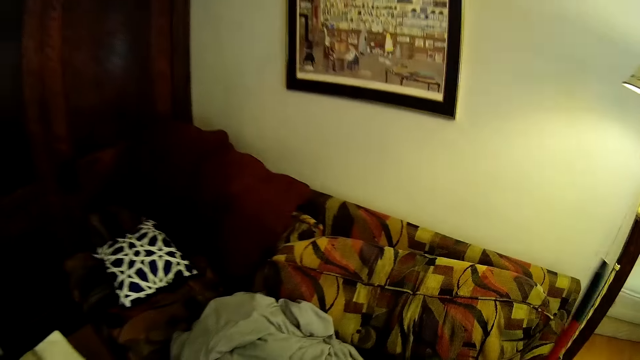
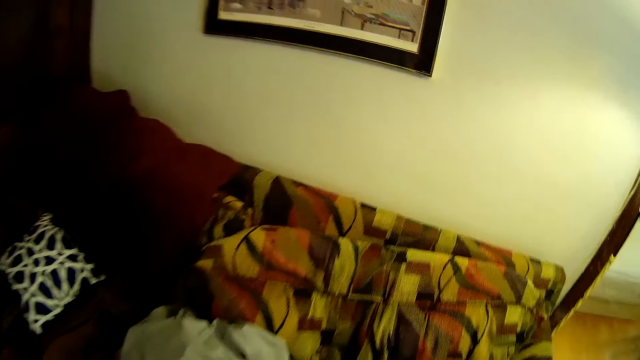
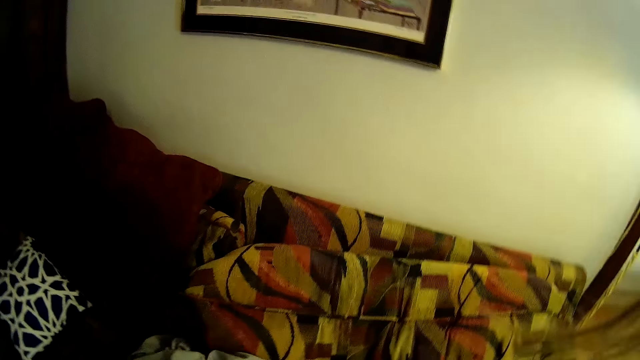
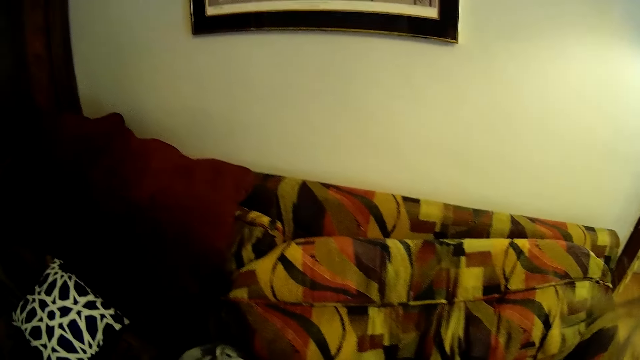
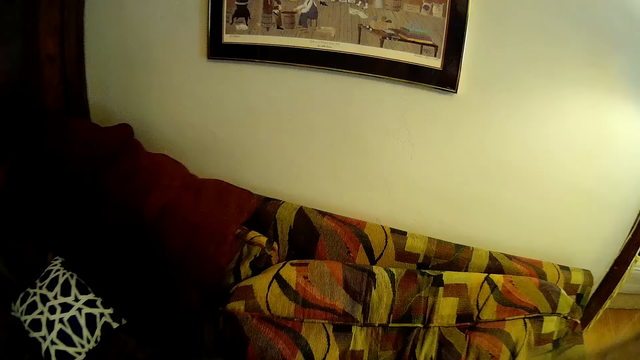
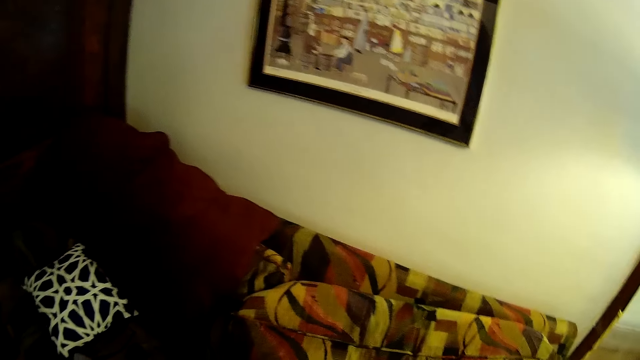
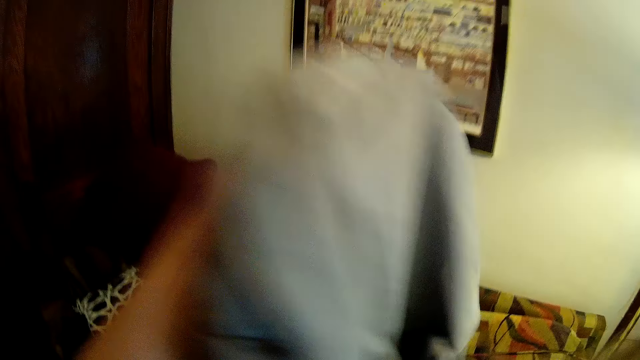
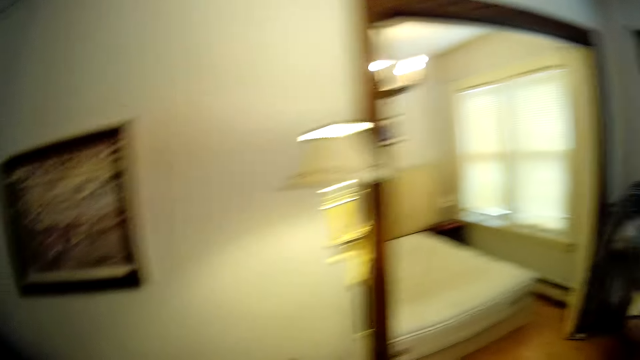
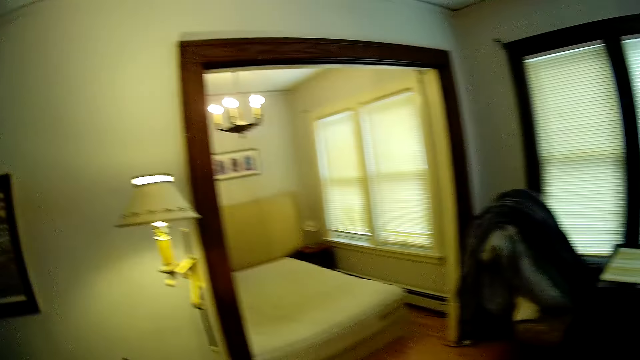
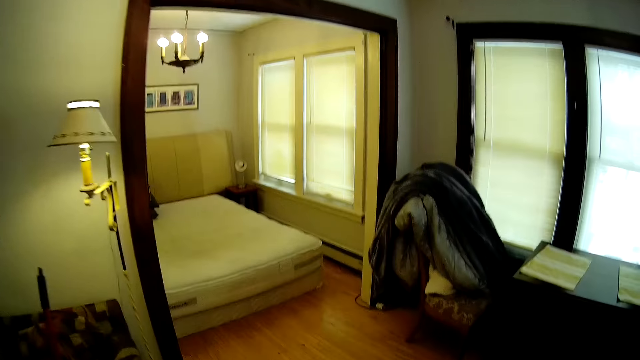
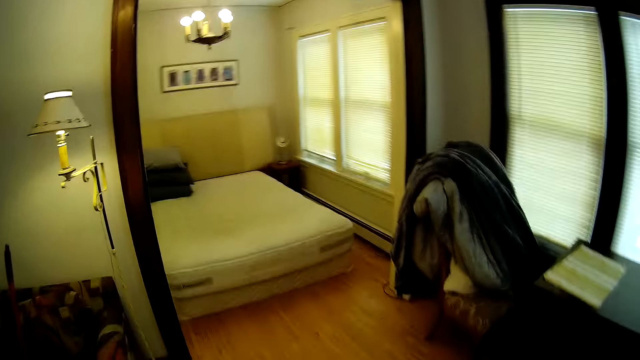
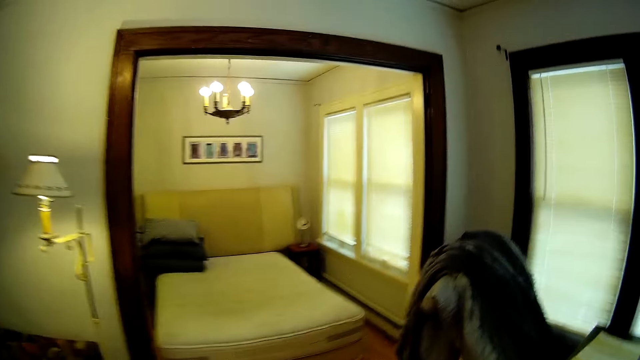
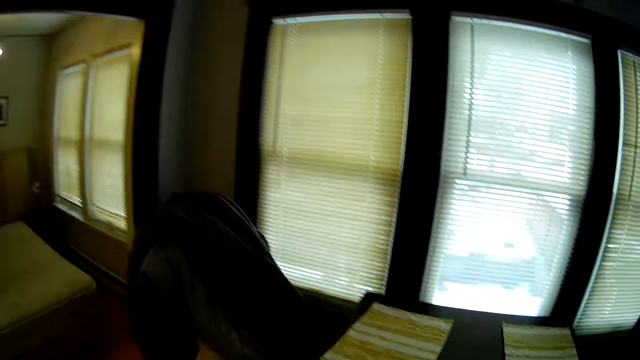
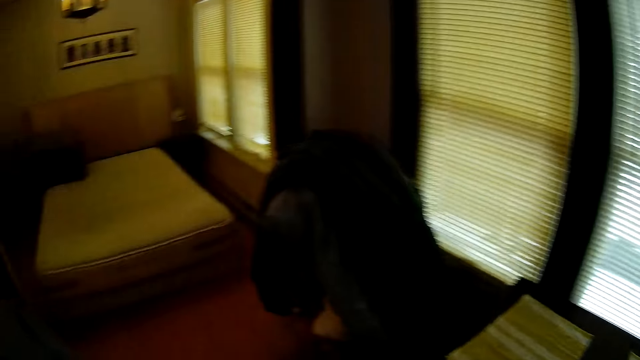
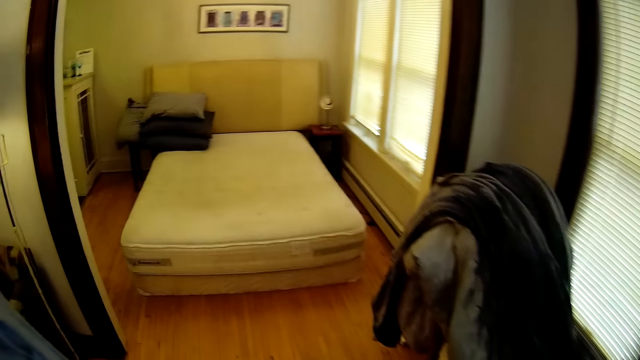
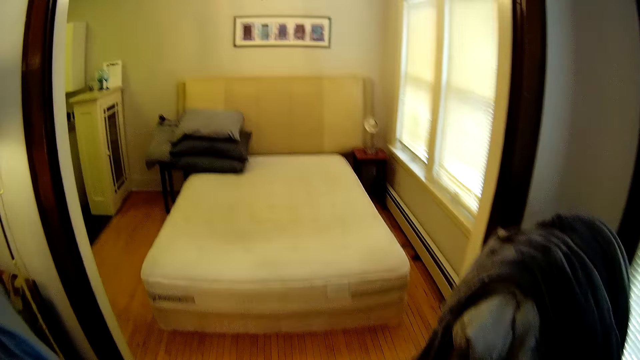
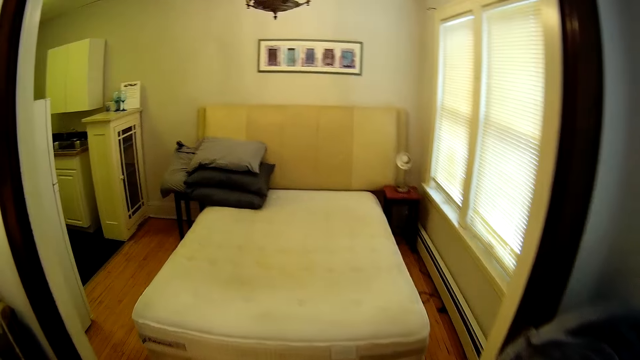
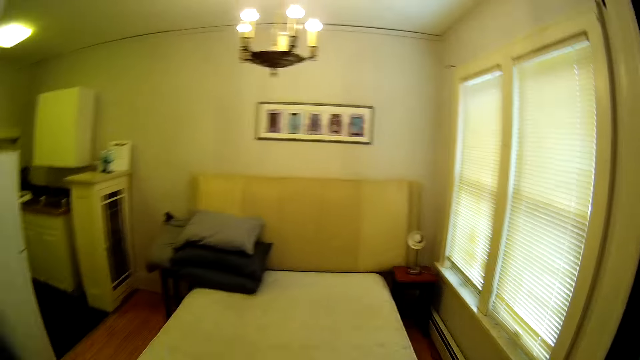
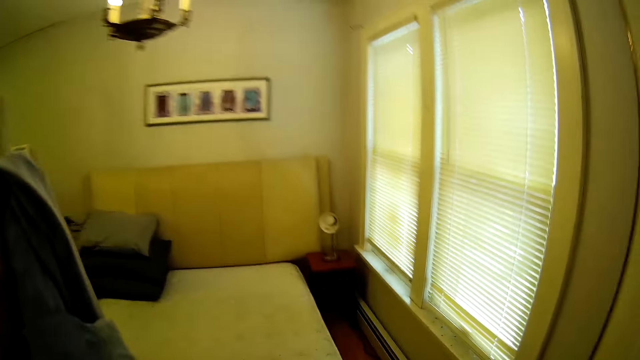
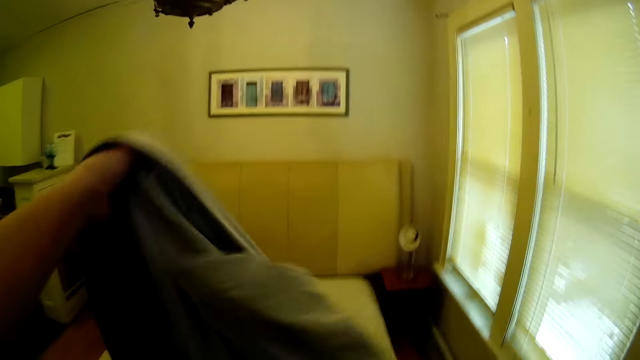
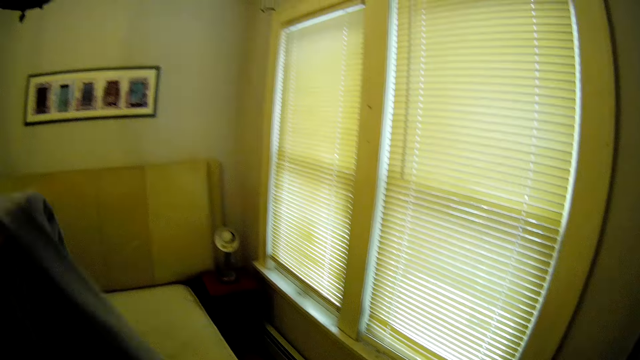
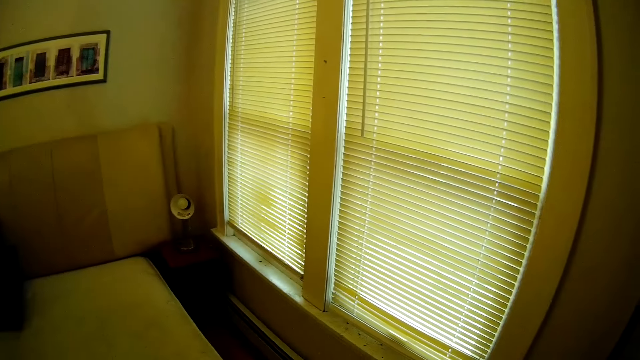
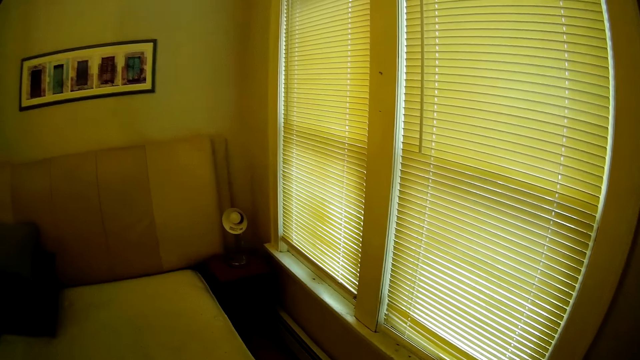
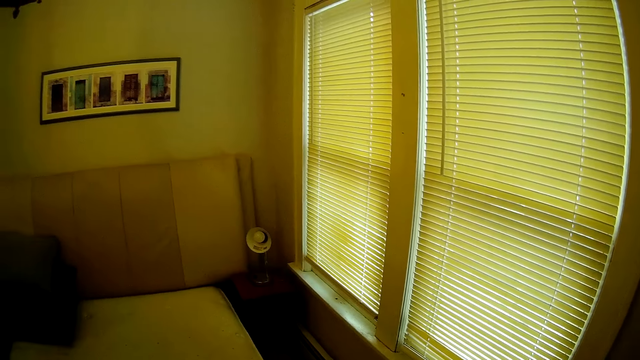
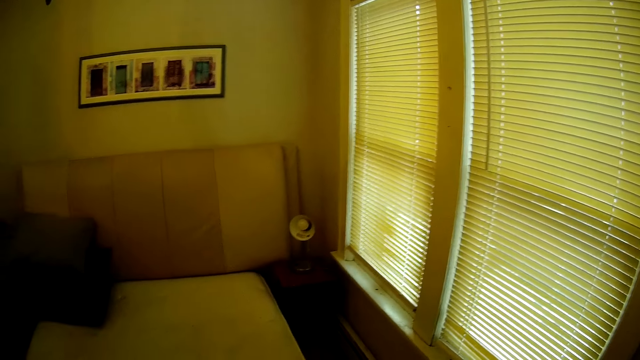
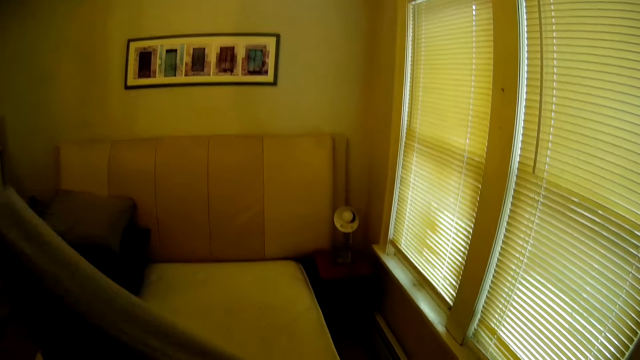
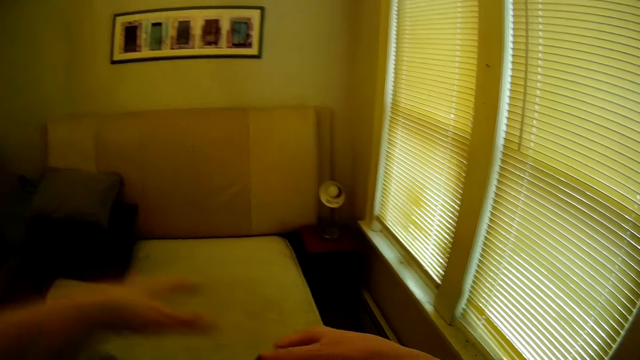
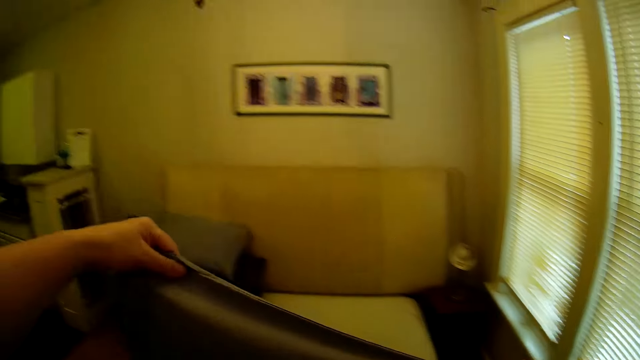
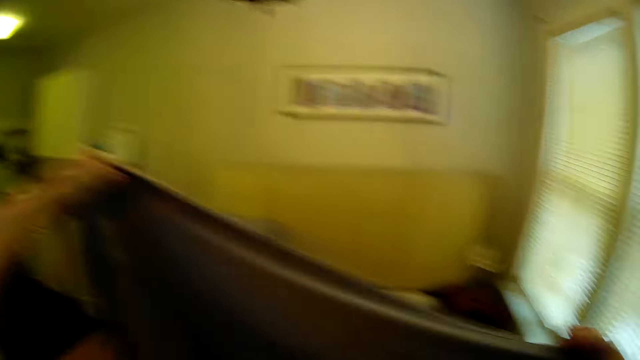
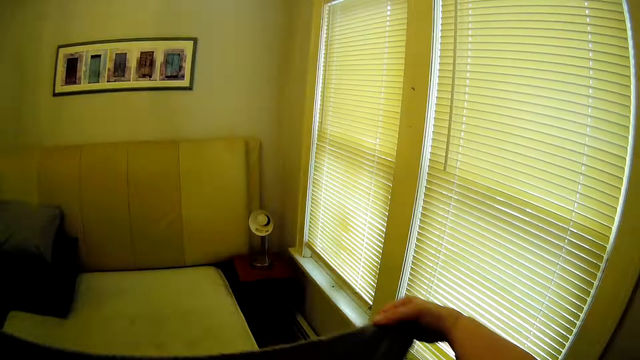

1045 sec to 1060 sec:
The camera wearer puts the sweep brush down. They take a bedcover. They walk around the house. They look at the bed sheets. They walk into the bedroom.

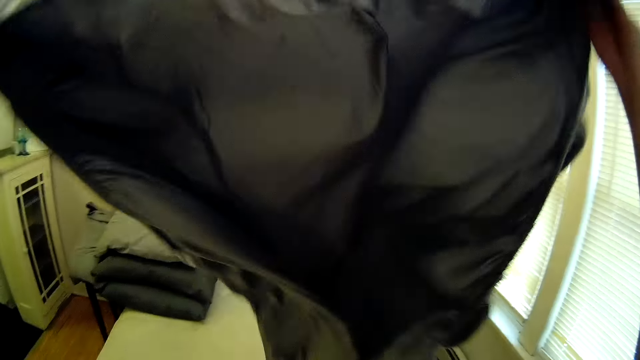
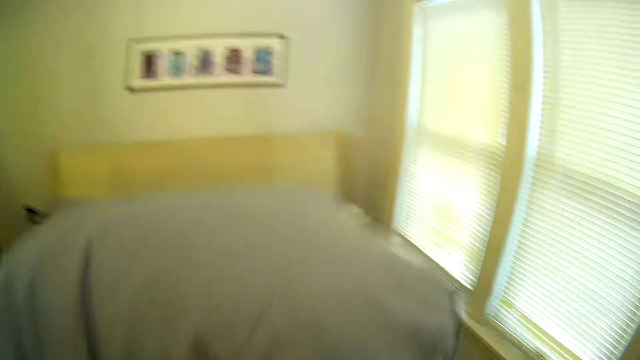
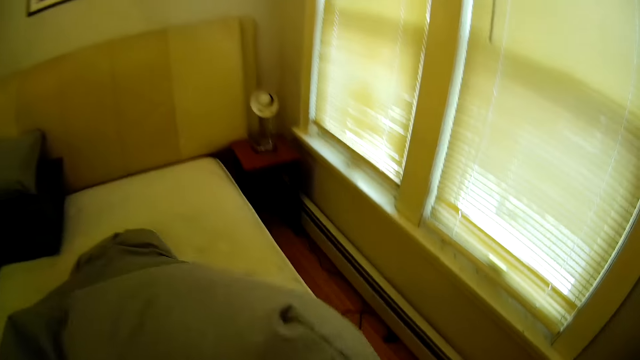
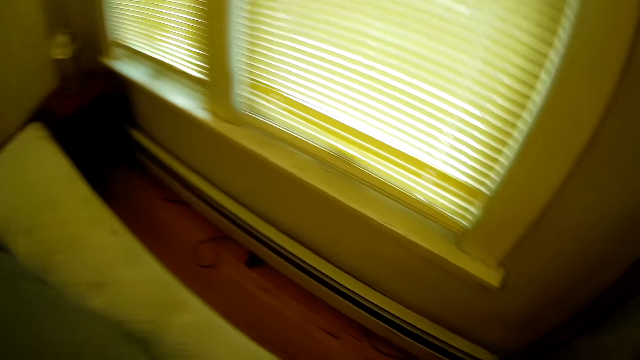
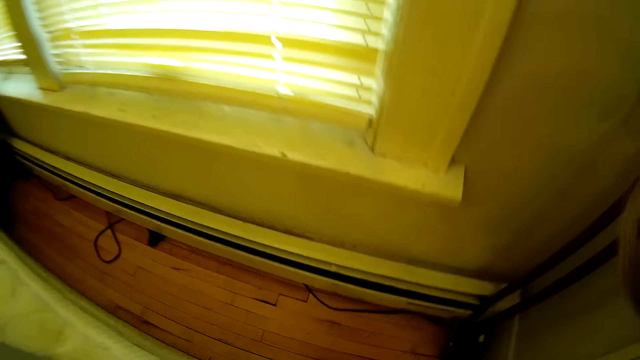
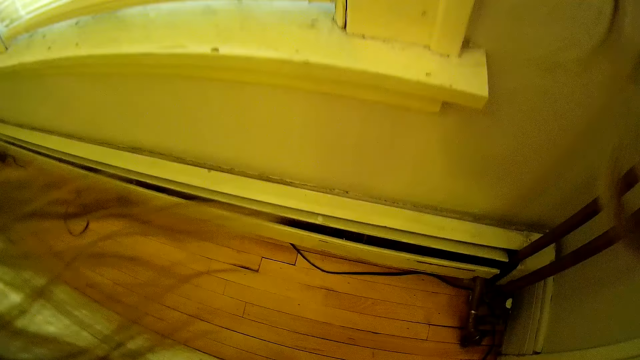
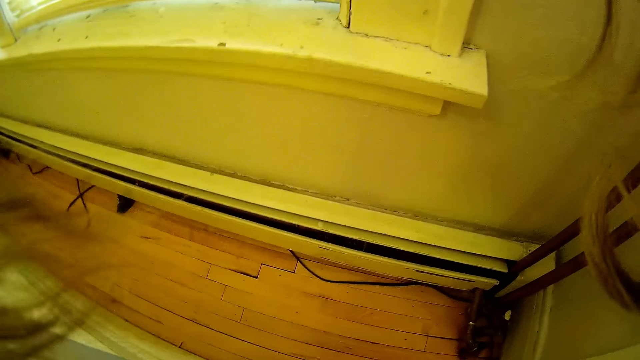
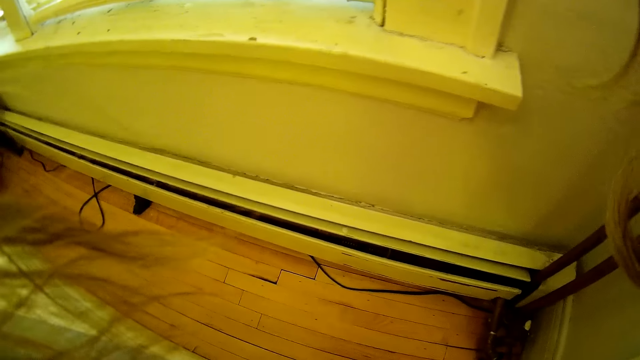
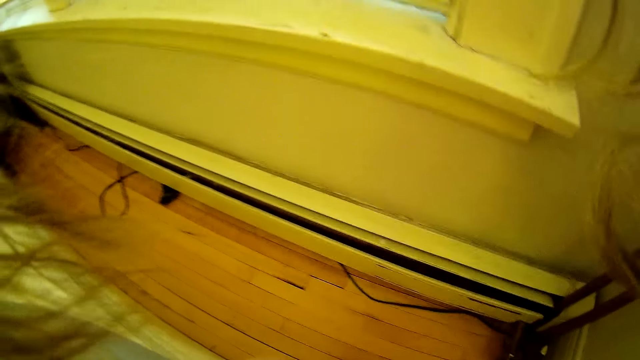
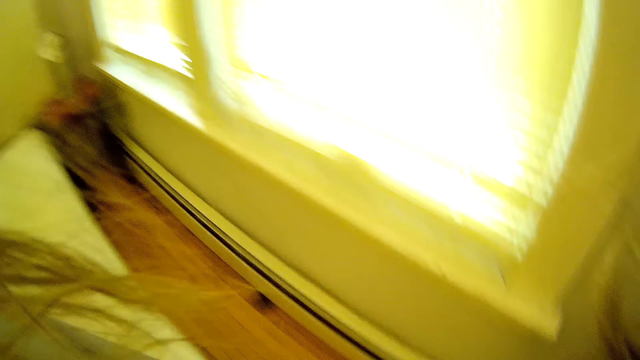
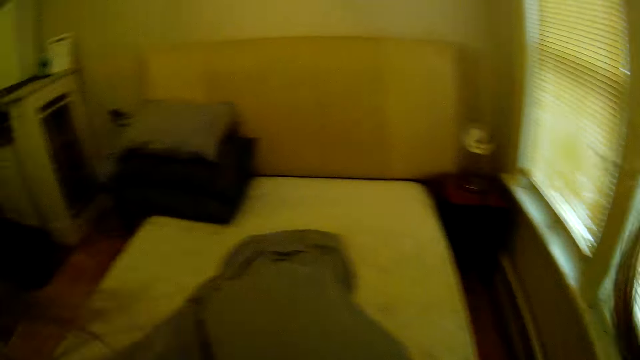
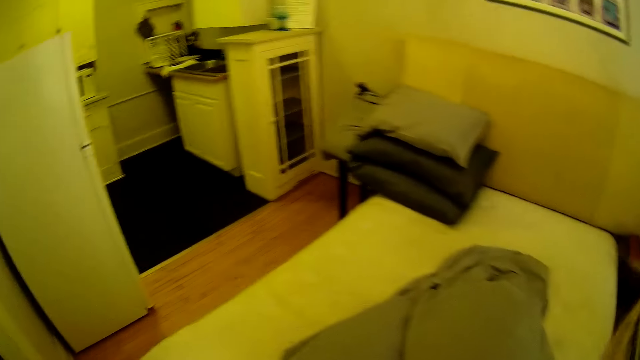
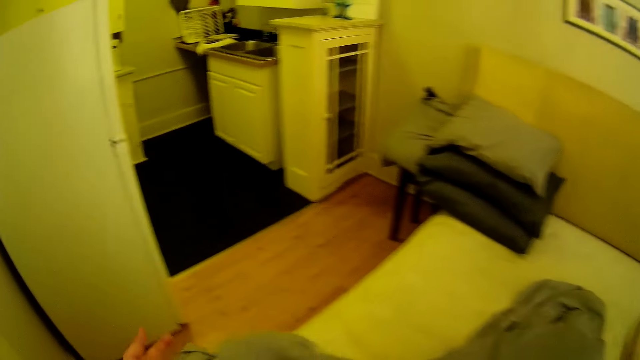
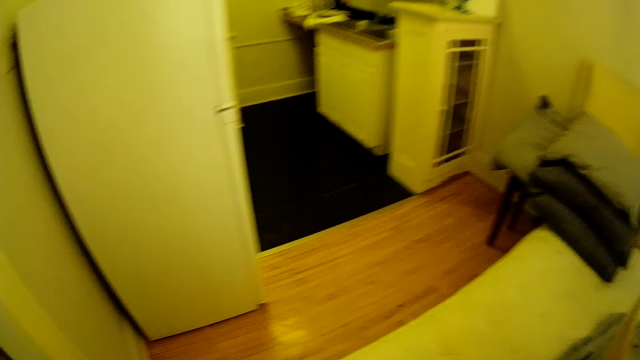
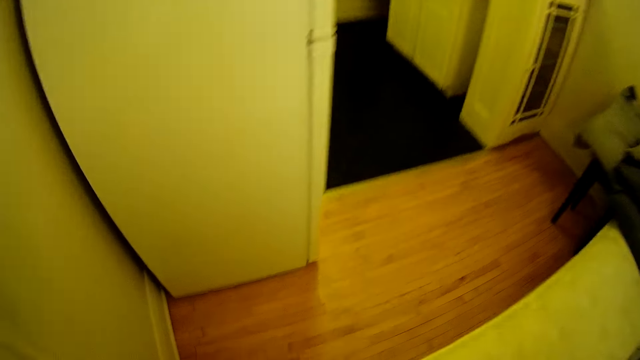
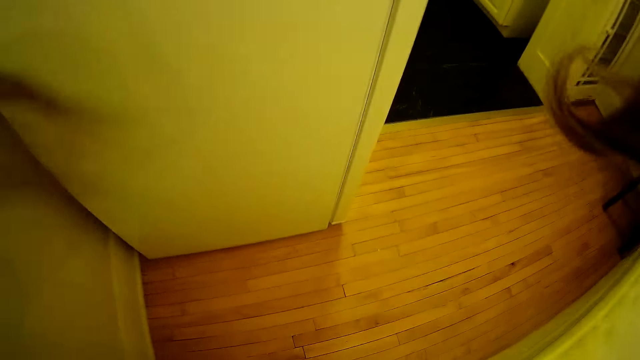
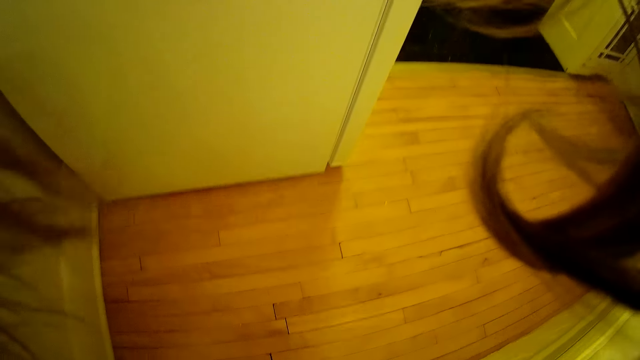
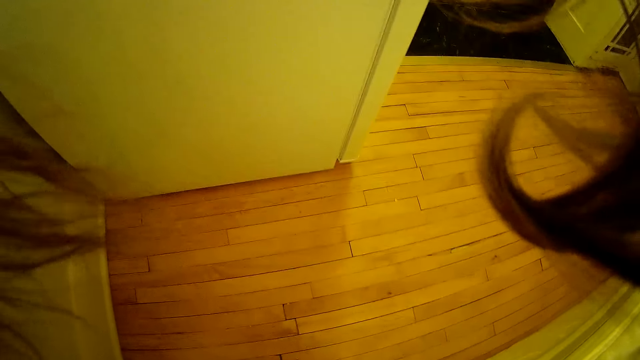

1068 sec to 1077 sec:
The camera wearer opens up the bedcover. They spread the cover on the bed.
